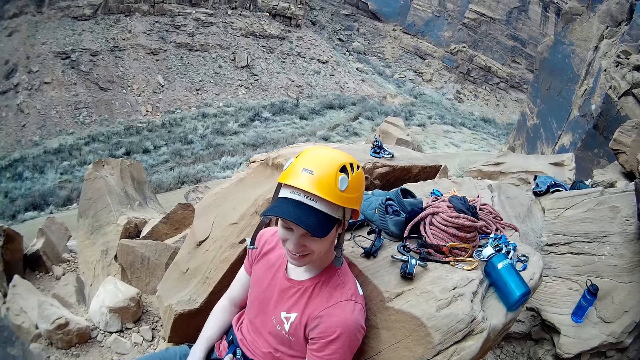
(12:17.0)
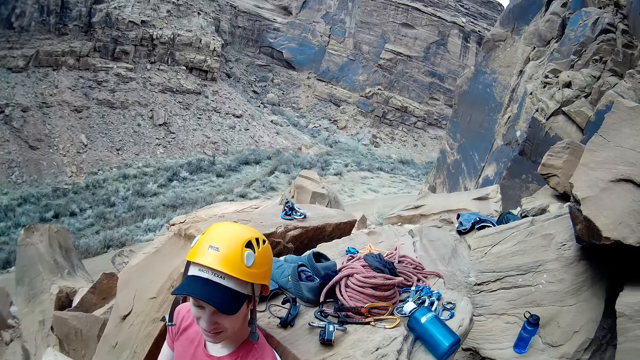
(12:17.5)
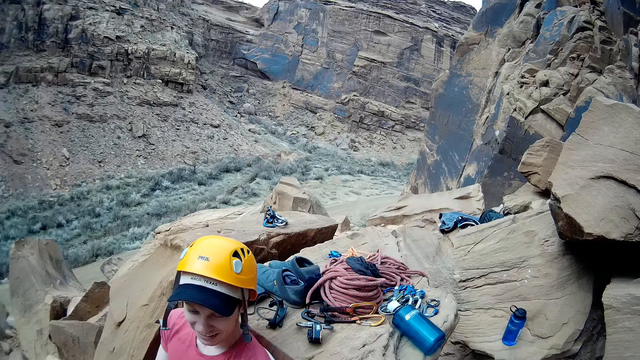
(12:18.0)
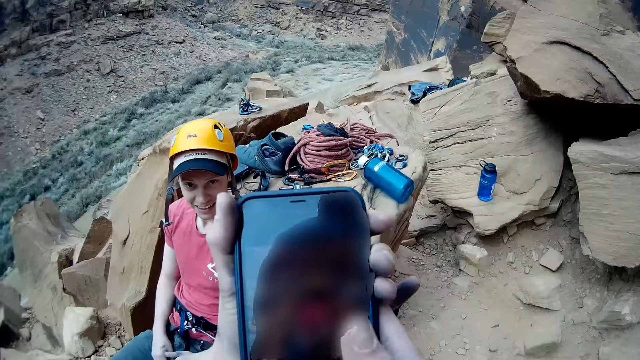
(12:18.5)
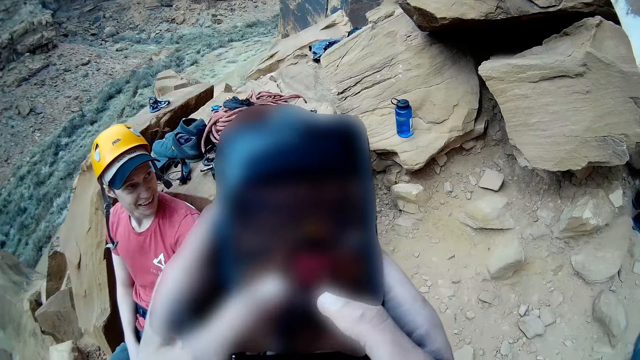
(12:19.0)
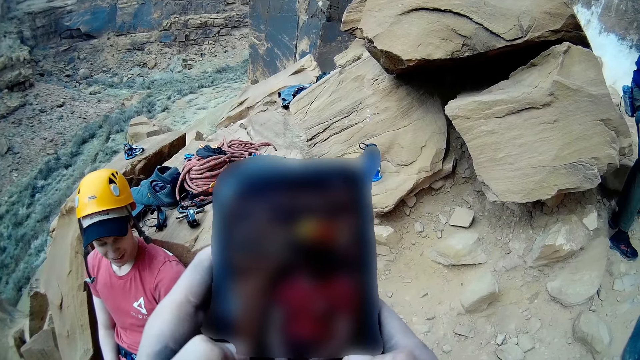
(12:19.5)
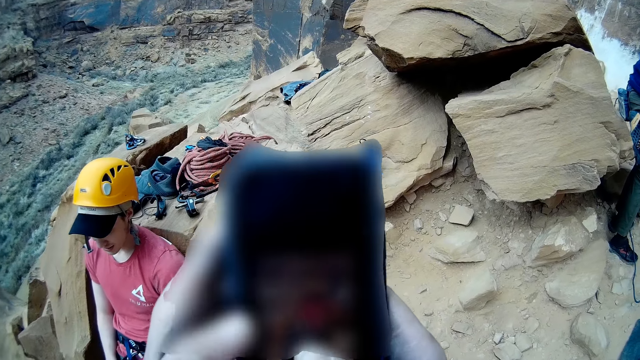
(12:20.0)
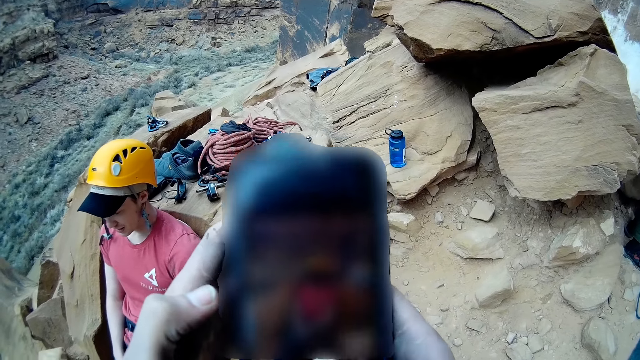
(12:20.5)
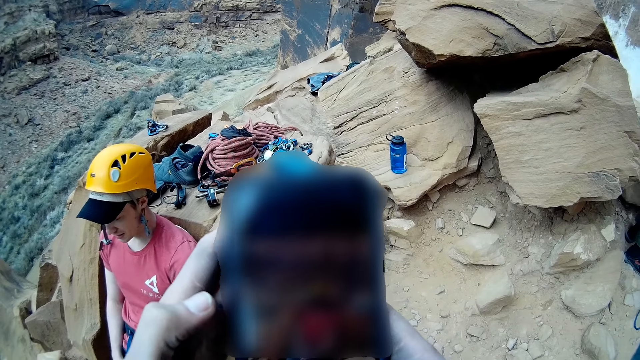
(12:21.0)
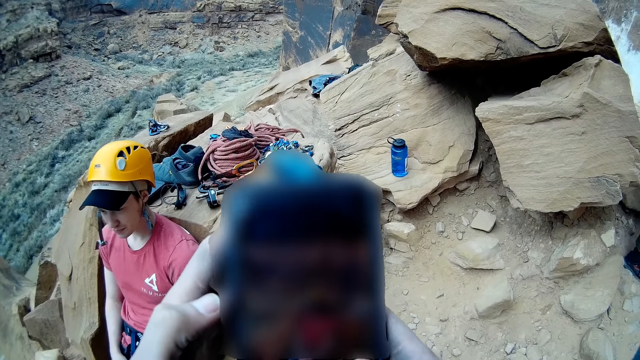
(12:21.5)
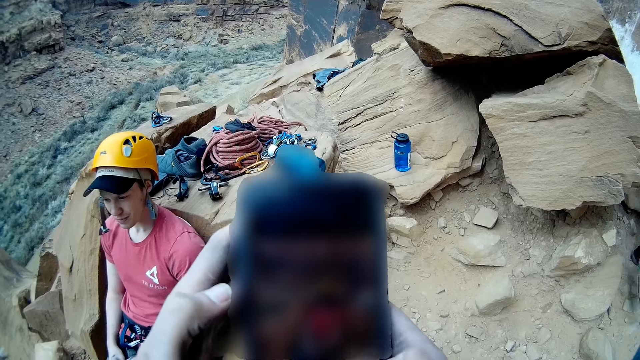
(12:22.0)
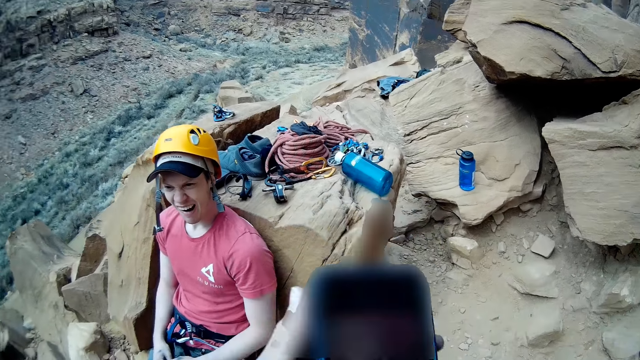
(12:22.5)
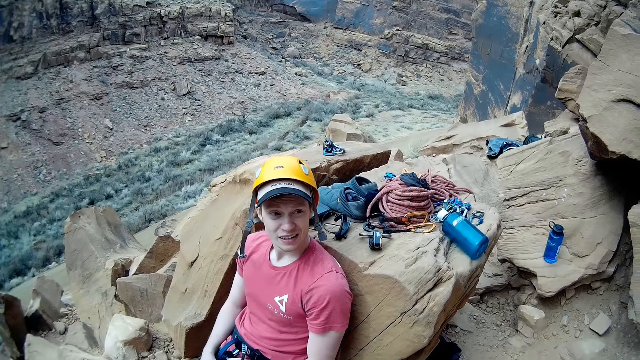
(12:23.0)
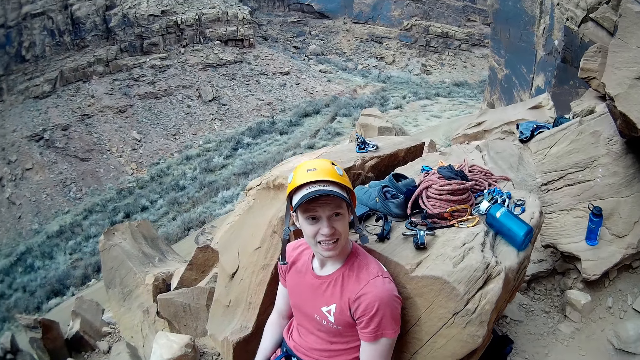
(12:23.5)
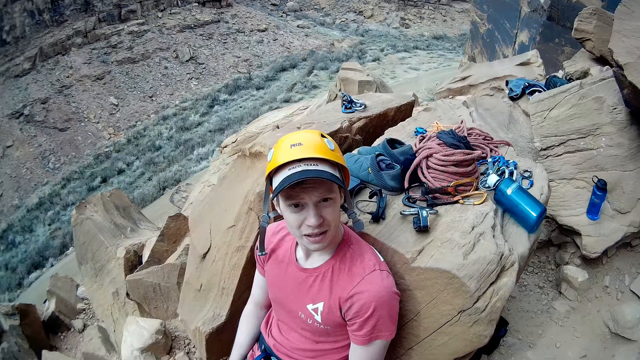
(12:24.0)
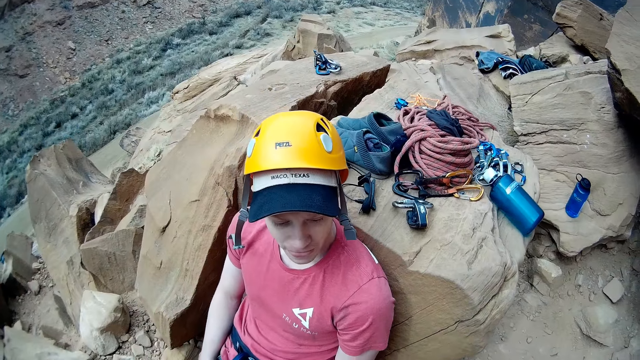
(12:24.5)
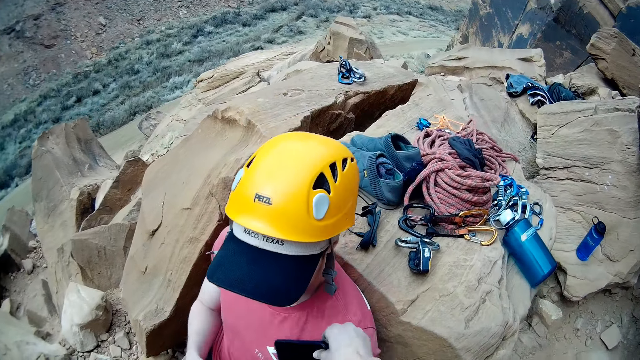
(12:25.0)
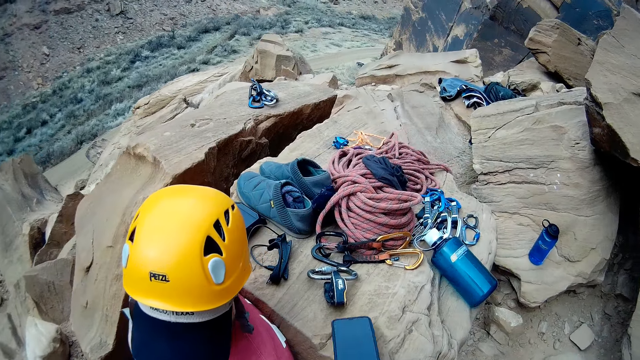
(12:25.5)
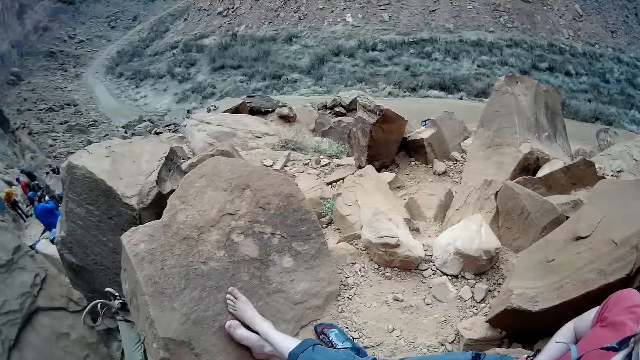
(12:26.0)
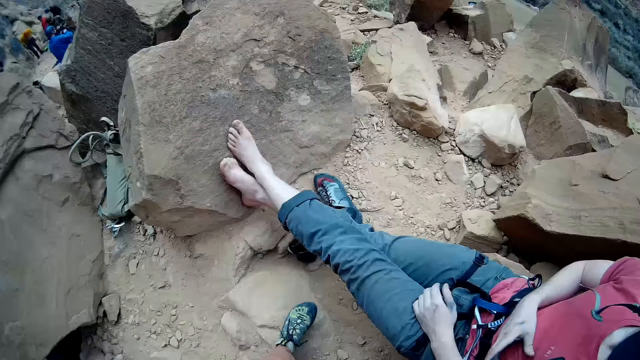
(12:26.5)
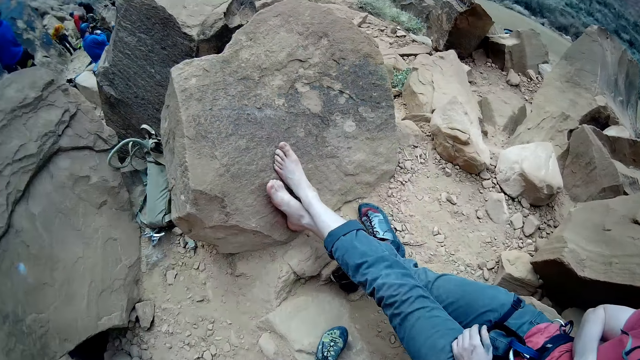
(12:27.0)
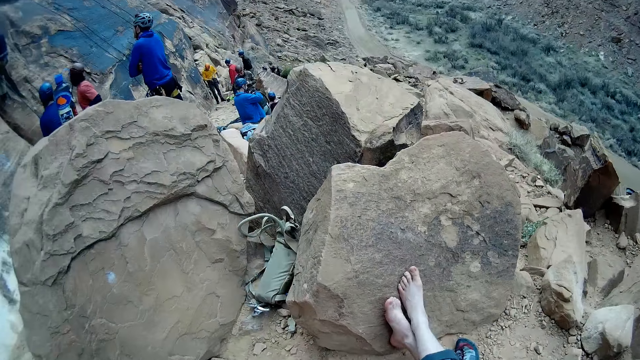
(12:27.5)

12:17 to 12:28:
A man gives back the phone to the camera wearer. The camera wearer looks at the phone. He operates the phone in his hands. He converses with the man. He walks towards the rock with the climbing tools. He taps the man with the phone. He looks at the man. He turns and looks around.

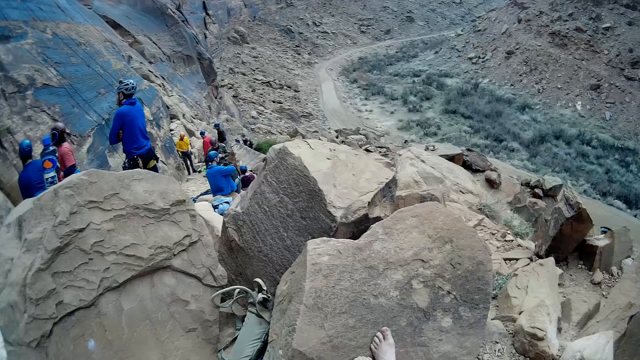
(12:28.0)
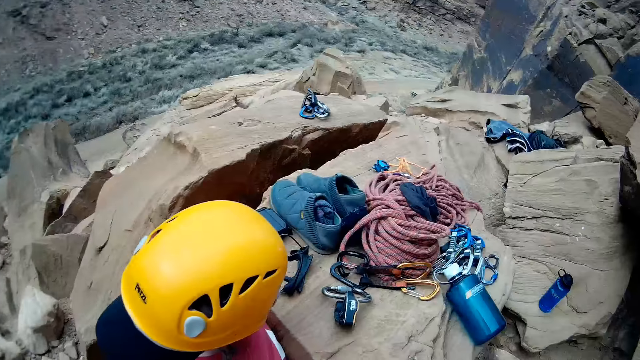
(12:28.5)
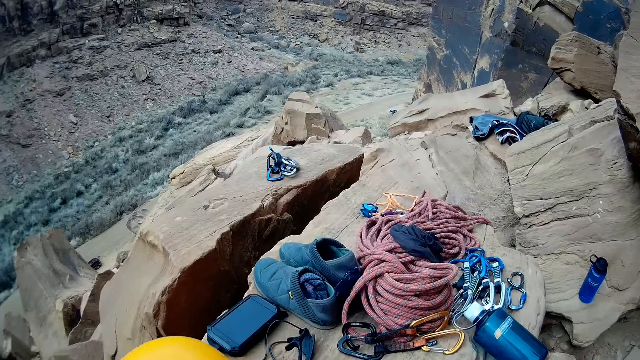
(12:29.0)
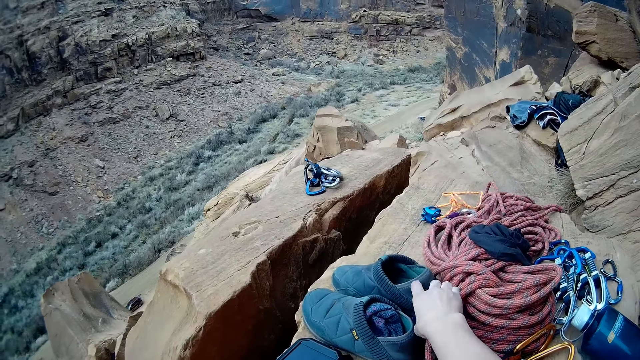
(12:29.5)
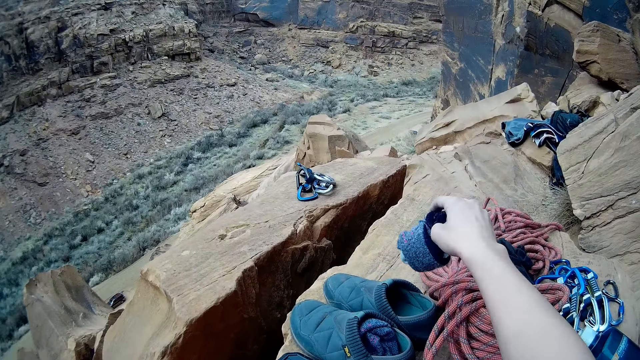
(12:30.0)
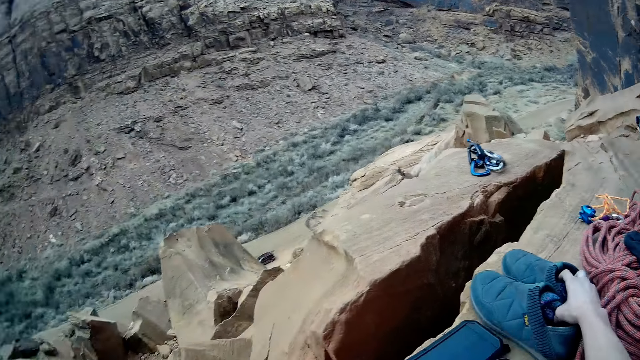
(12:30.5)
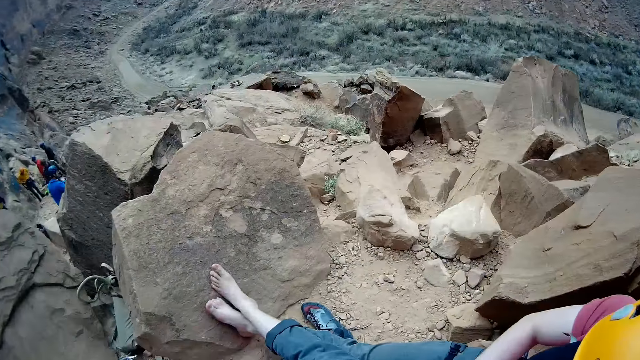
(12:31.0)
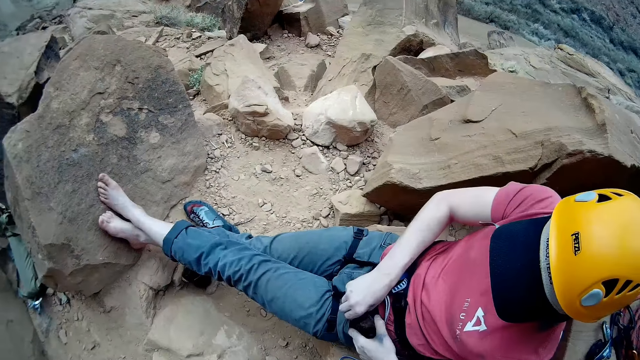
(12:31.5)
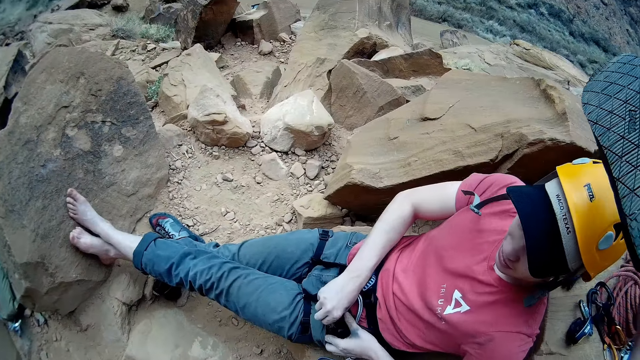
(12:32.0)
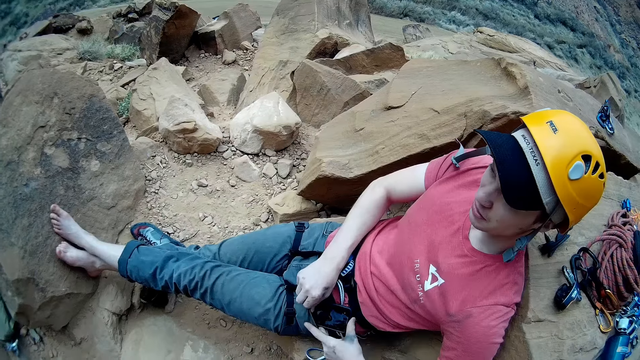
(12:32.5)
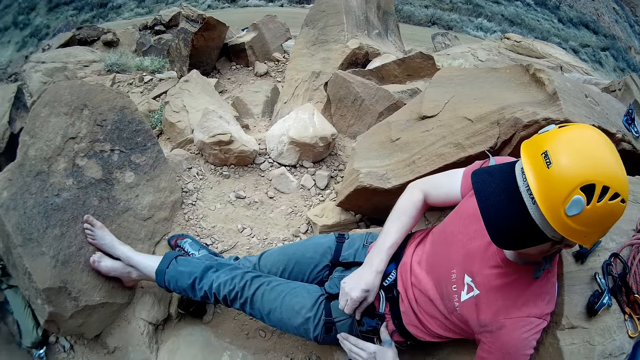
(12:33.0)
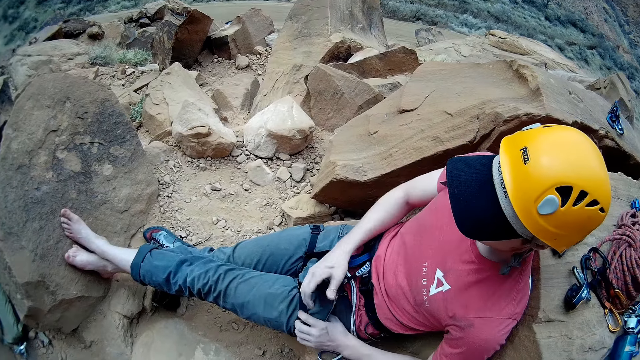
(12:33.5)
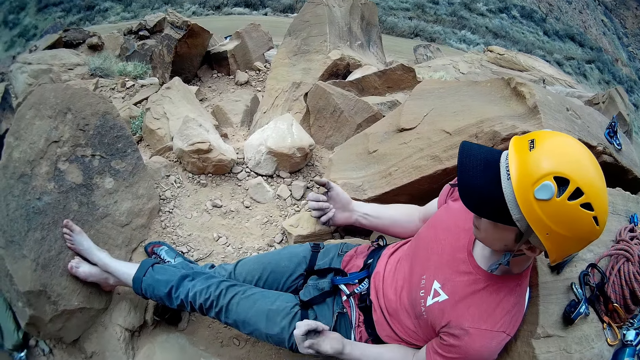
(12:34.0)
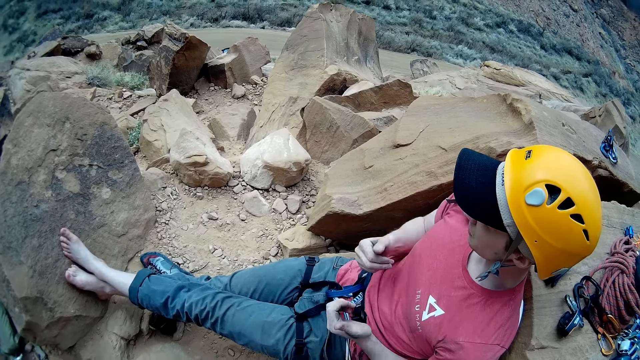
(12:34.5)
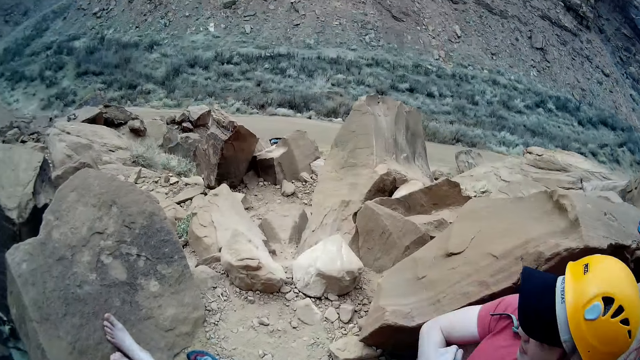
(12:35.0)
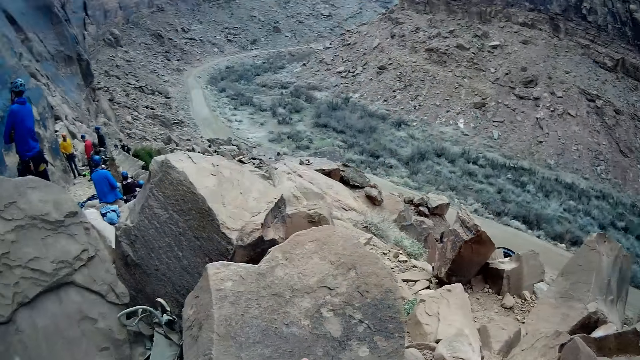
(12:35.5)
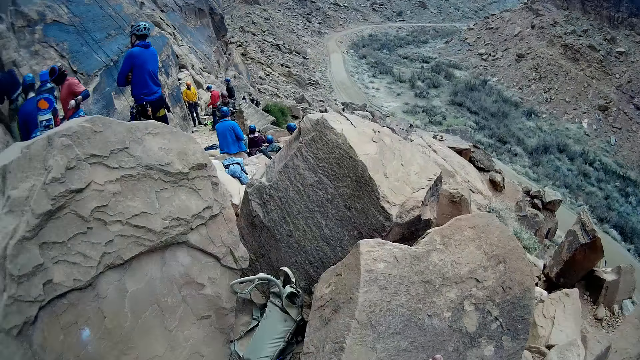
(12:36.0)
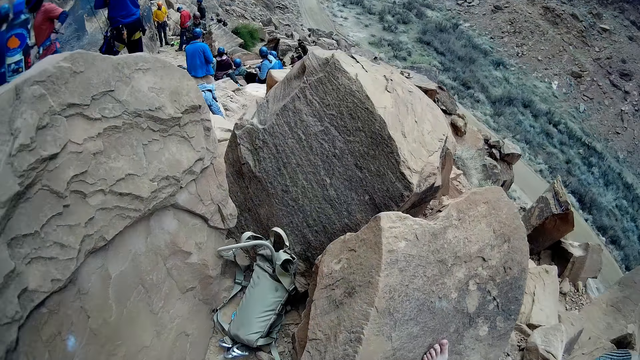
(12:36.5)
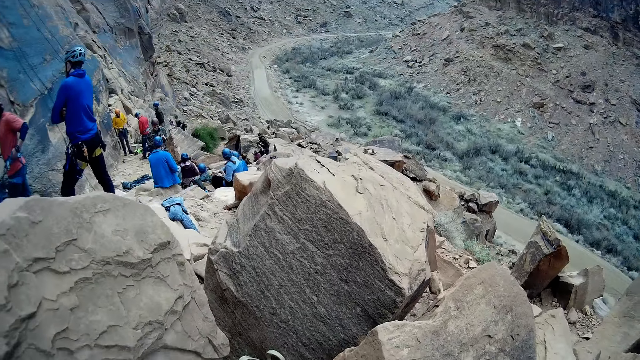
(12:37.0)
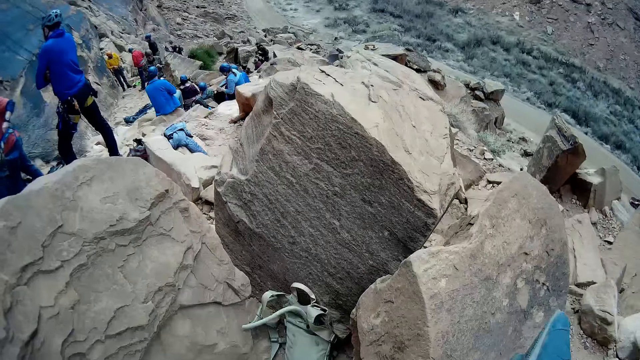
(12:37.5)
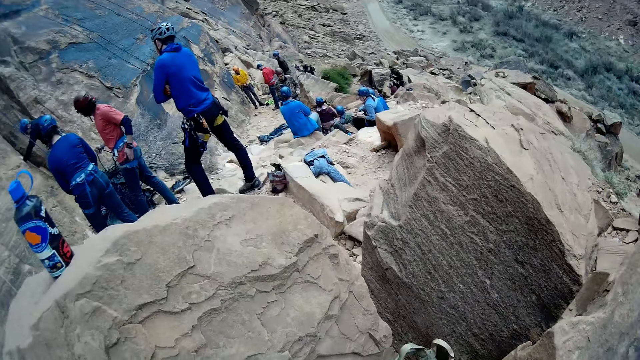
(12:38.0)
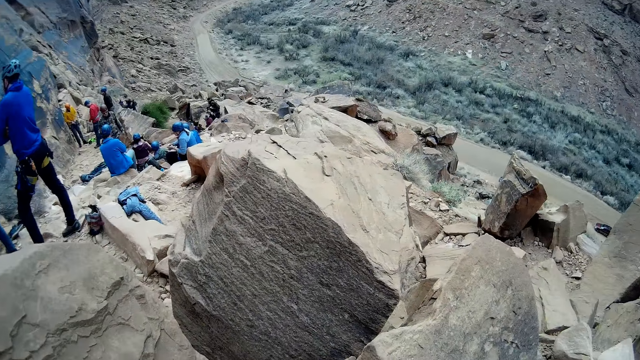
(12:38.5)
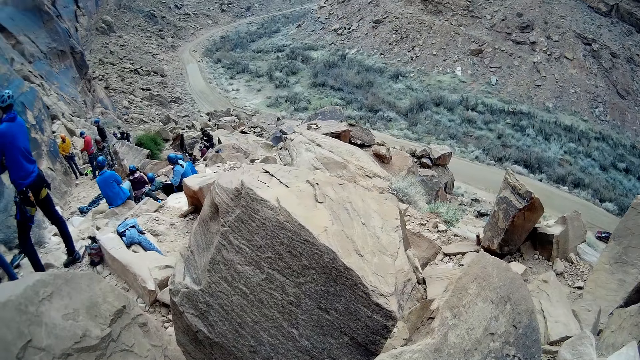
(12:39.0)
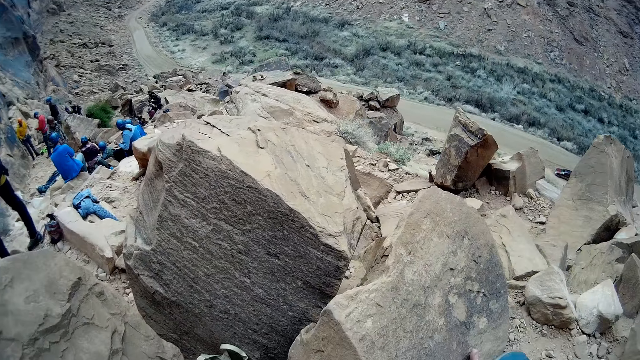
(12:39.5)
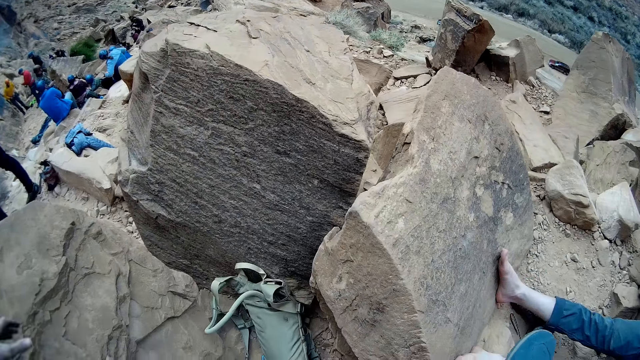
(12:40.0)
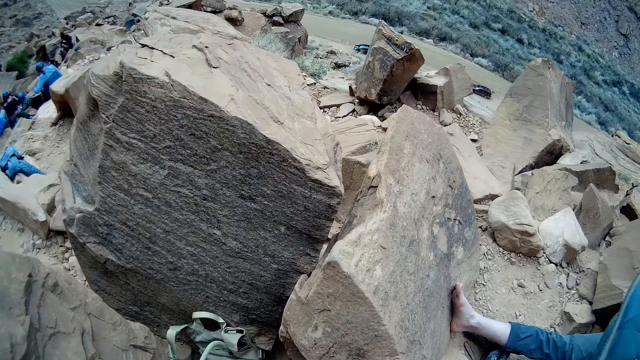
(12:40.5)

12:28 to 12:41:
The camera wearer looks at rock climbers. They look at items on a rock. They pick socks from the rock. They put the socks in a shoe. They pick up shoes from the rock. They look at a man. They turn and walk ahead. They move towards a rock. They look at the rock climbers. They look around.
